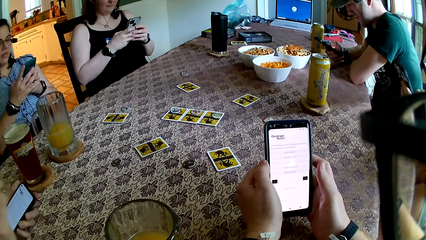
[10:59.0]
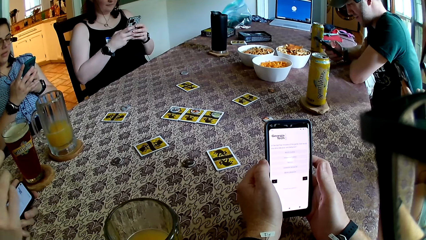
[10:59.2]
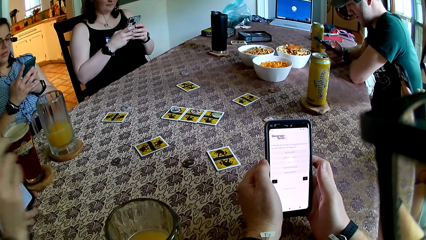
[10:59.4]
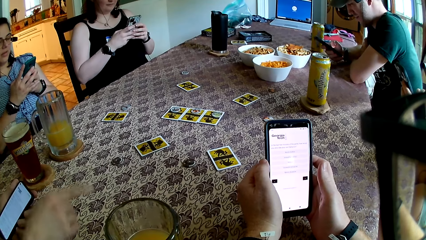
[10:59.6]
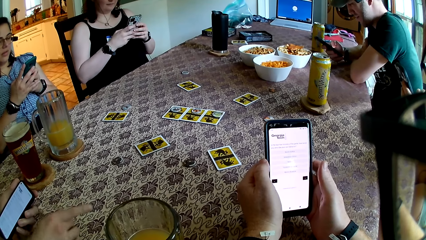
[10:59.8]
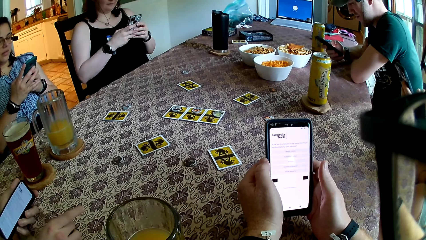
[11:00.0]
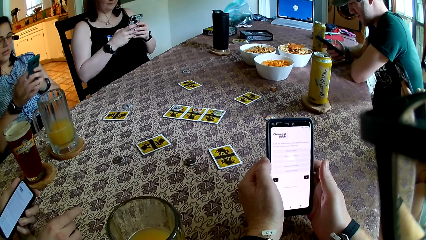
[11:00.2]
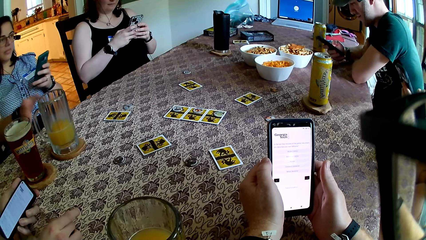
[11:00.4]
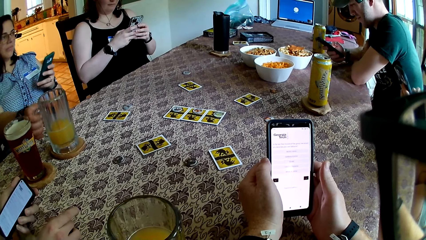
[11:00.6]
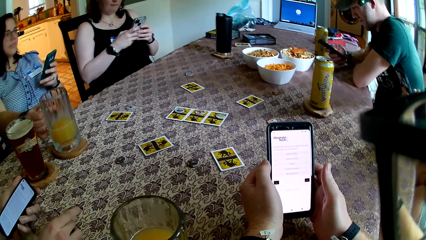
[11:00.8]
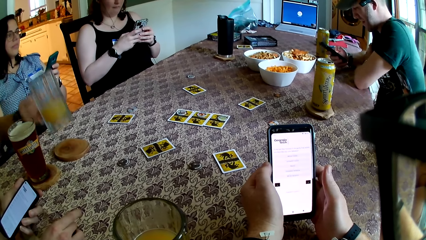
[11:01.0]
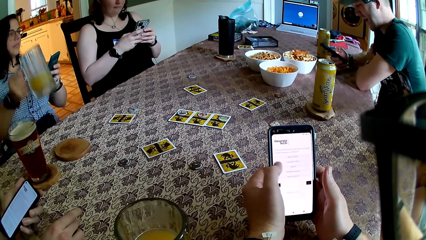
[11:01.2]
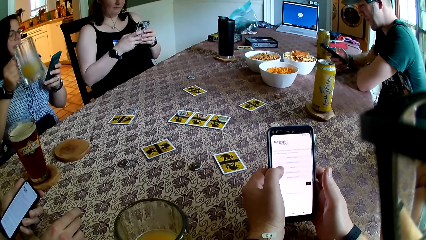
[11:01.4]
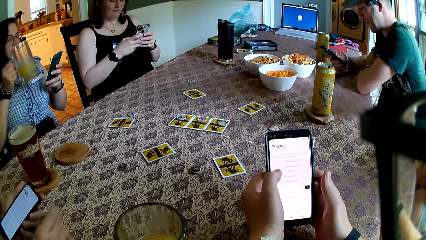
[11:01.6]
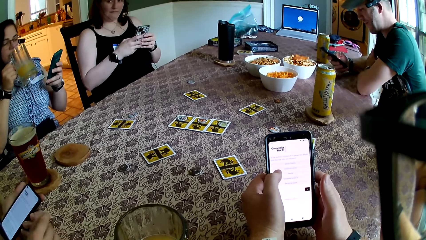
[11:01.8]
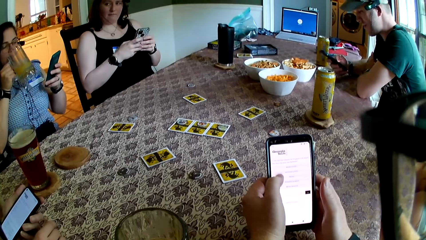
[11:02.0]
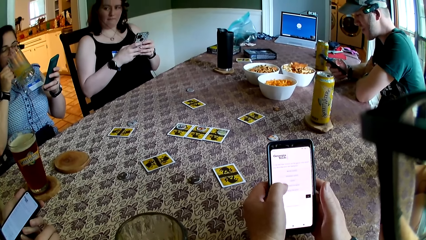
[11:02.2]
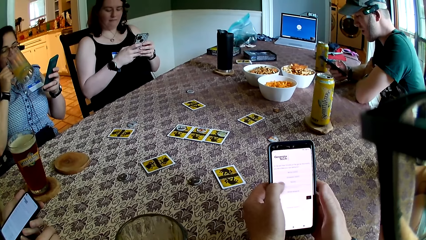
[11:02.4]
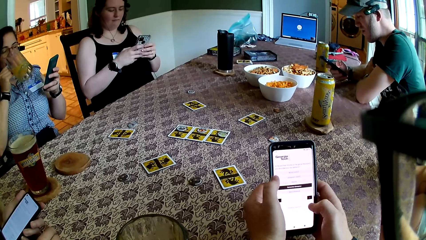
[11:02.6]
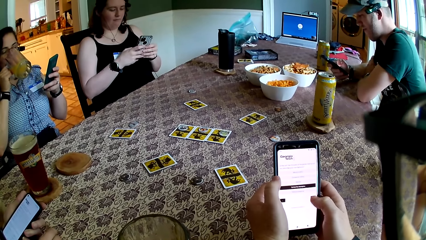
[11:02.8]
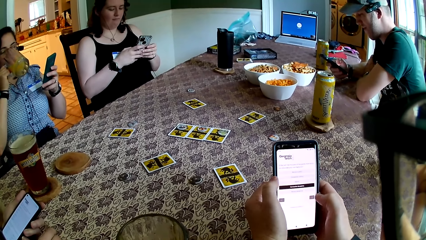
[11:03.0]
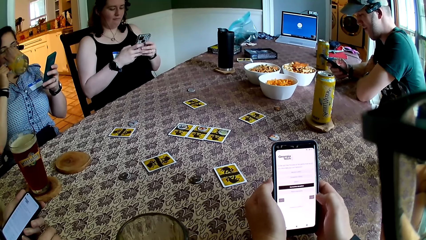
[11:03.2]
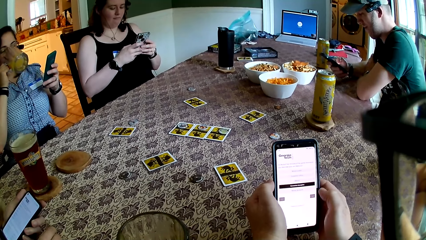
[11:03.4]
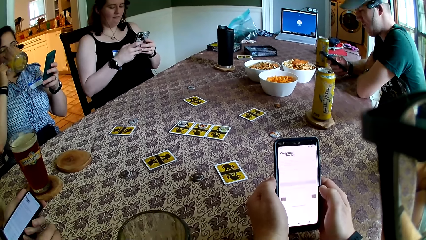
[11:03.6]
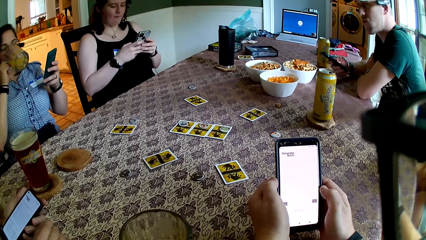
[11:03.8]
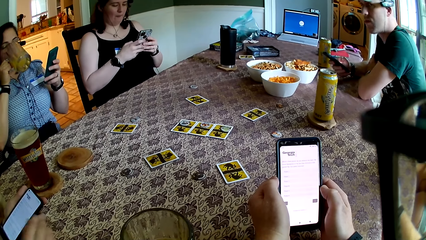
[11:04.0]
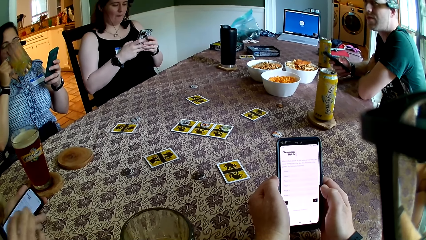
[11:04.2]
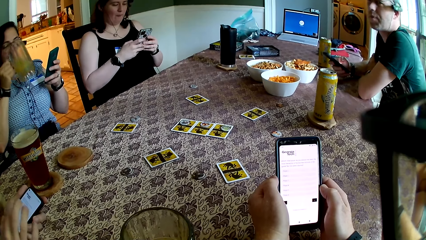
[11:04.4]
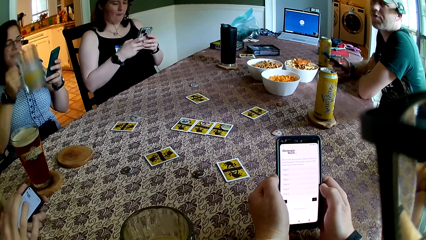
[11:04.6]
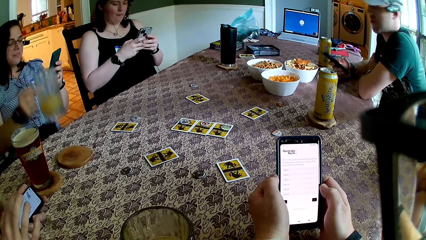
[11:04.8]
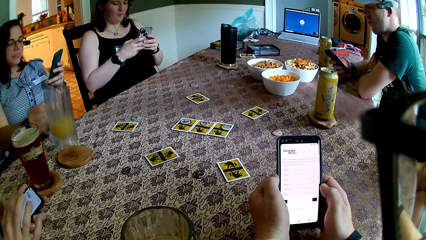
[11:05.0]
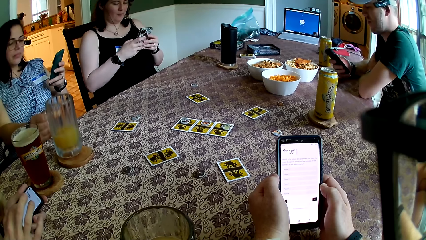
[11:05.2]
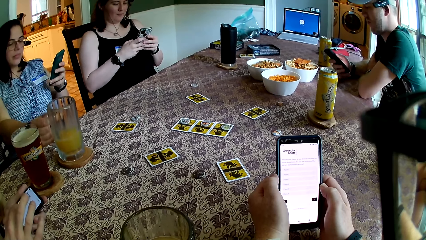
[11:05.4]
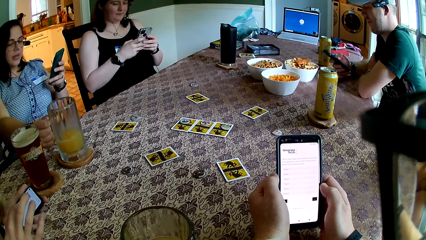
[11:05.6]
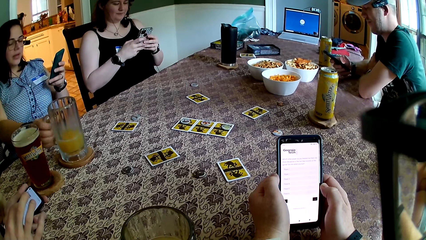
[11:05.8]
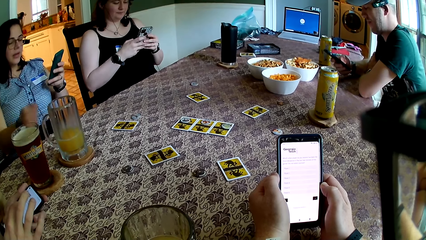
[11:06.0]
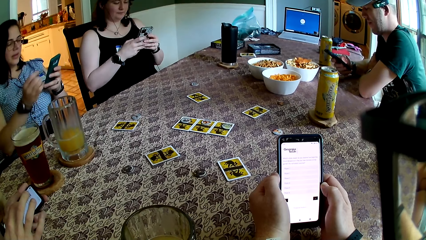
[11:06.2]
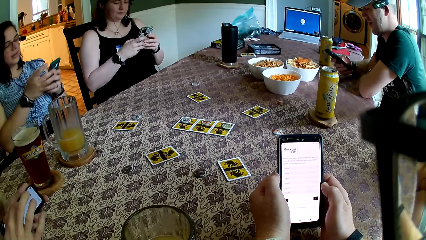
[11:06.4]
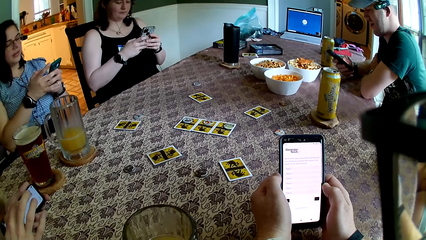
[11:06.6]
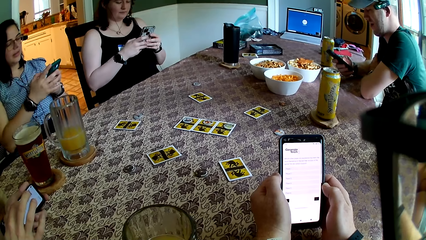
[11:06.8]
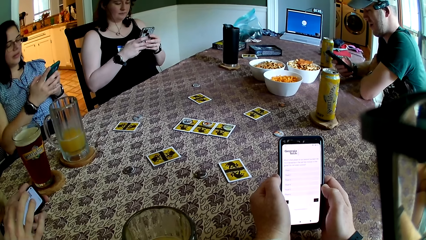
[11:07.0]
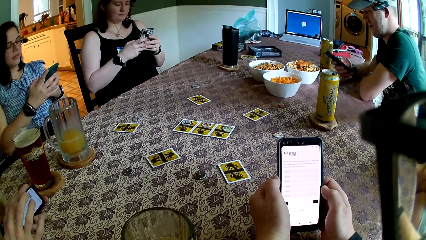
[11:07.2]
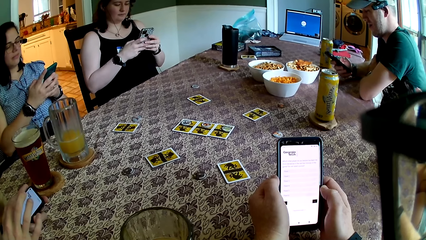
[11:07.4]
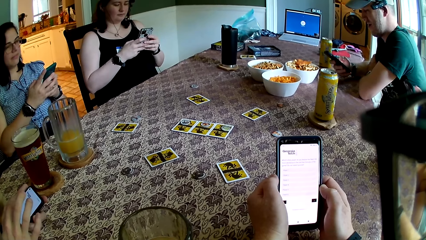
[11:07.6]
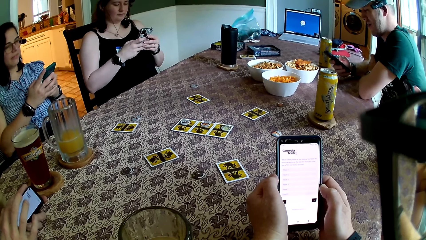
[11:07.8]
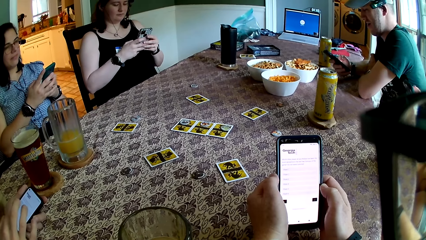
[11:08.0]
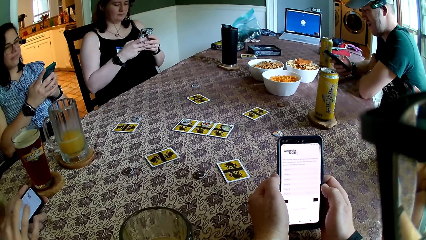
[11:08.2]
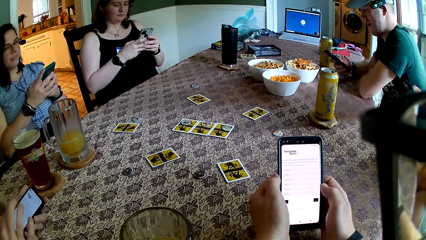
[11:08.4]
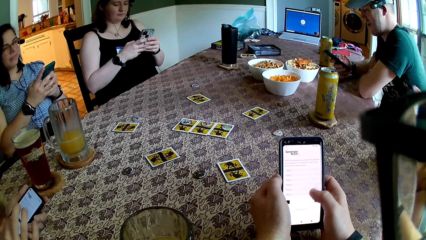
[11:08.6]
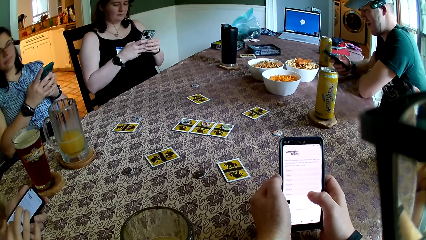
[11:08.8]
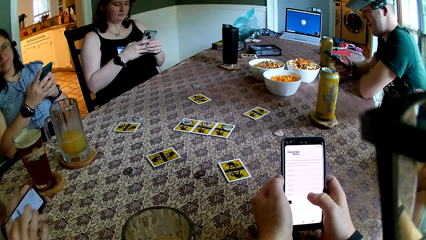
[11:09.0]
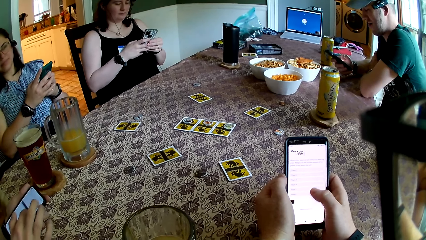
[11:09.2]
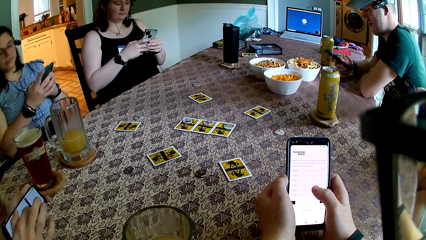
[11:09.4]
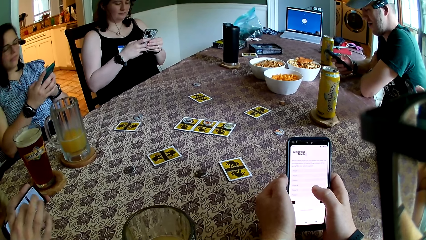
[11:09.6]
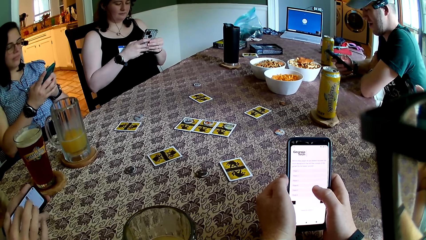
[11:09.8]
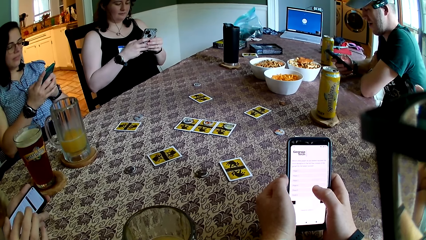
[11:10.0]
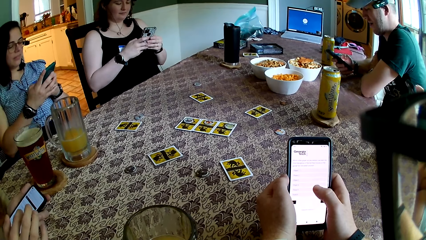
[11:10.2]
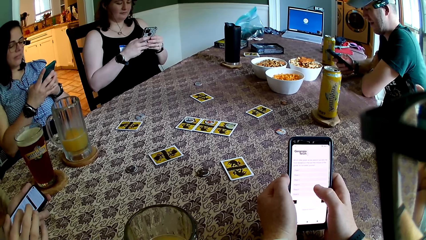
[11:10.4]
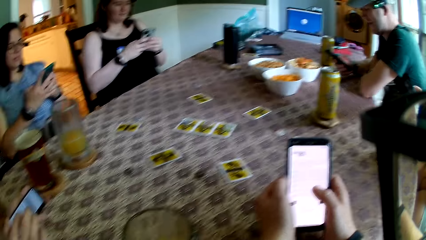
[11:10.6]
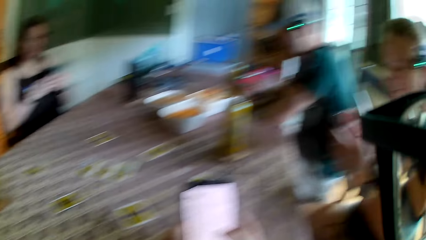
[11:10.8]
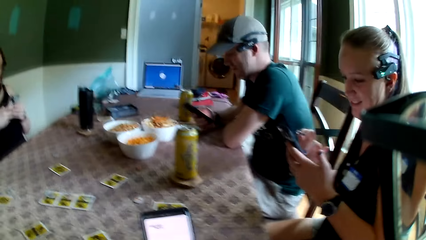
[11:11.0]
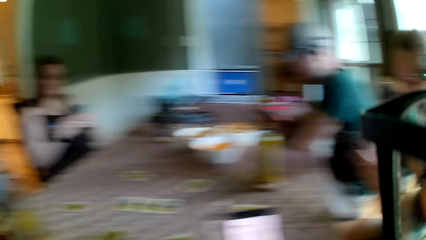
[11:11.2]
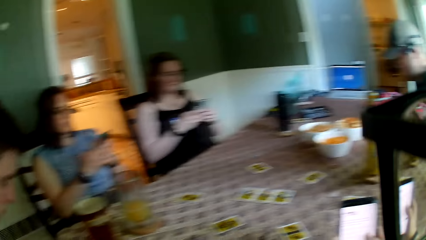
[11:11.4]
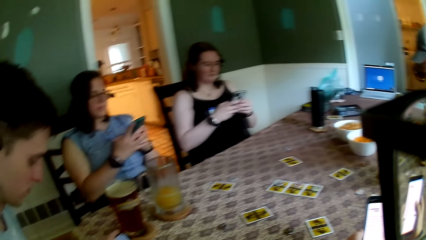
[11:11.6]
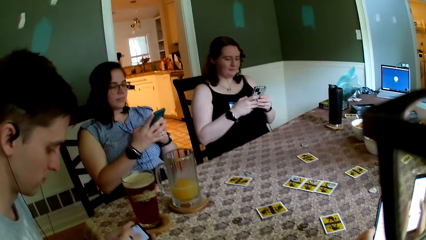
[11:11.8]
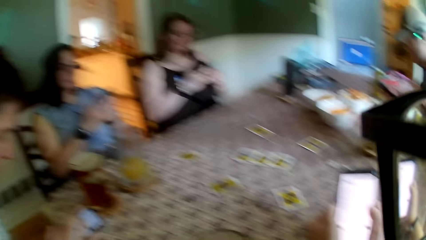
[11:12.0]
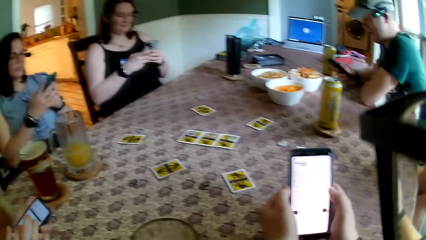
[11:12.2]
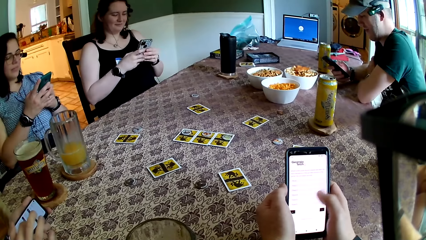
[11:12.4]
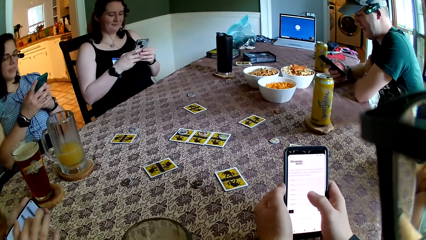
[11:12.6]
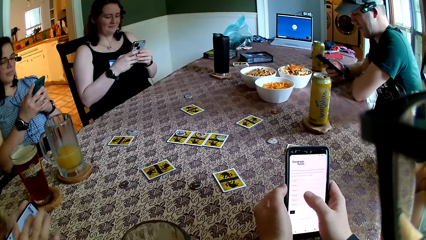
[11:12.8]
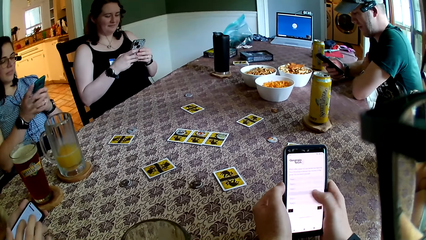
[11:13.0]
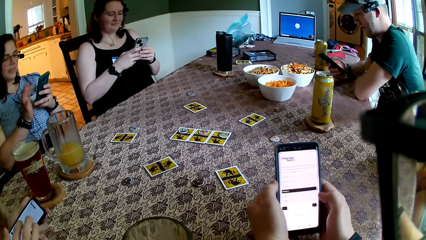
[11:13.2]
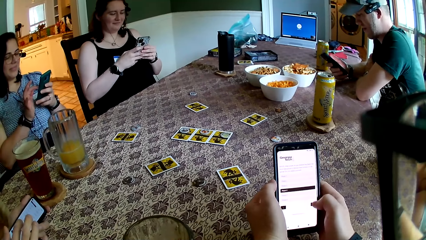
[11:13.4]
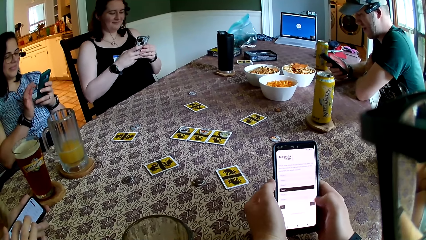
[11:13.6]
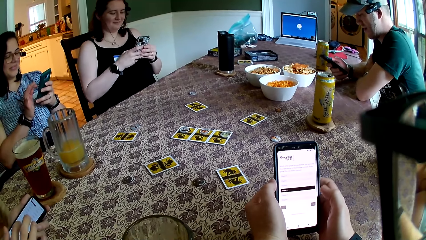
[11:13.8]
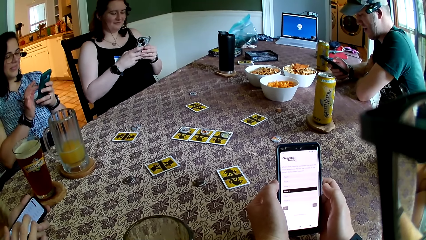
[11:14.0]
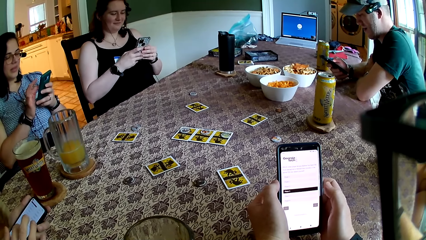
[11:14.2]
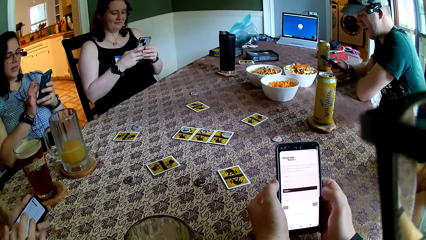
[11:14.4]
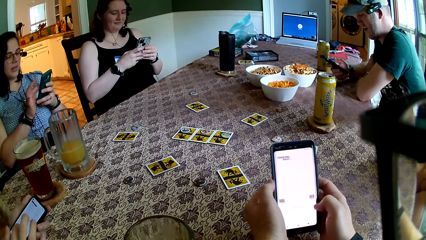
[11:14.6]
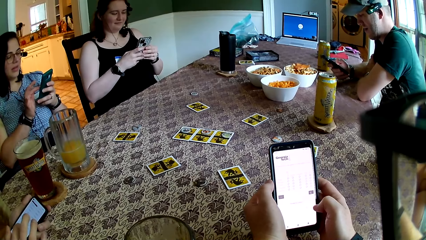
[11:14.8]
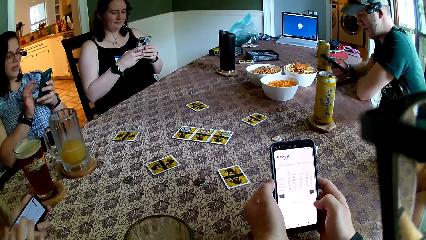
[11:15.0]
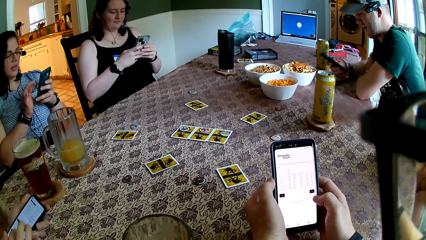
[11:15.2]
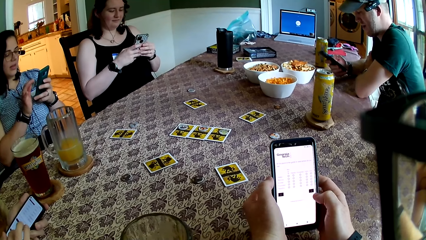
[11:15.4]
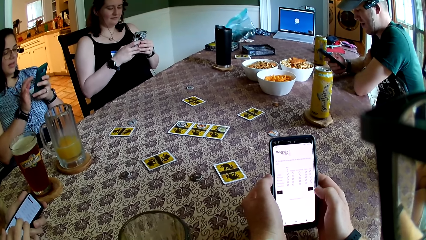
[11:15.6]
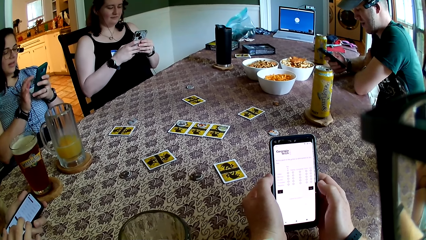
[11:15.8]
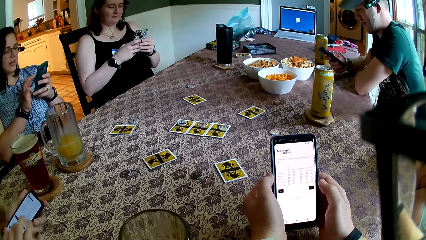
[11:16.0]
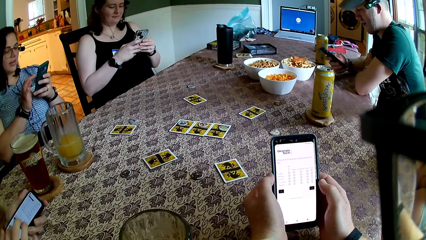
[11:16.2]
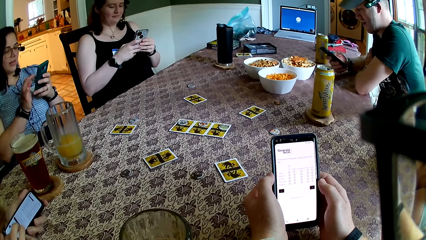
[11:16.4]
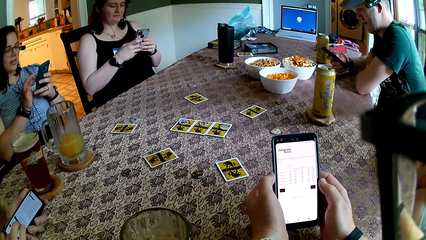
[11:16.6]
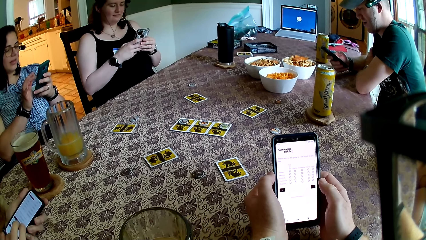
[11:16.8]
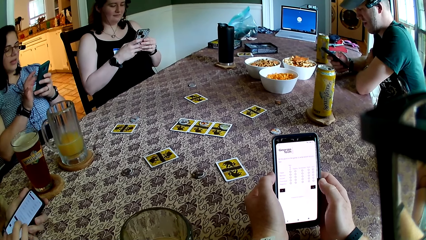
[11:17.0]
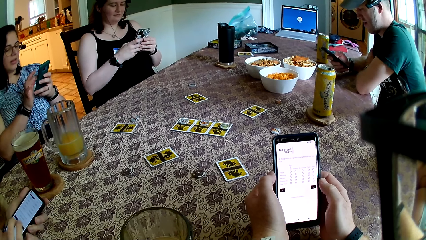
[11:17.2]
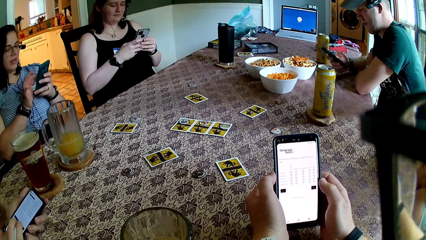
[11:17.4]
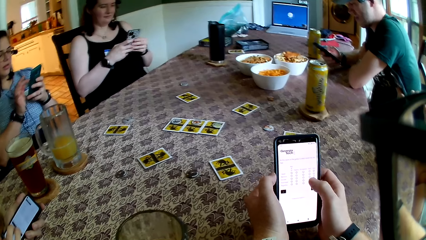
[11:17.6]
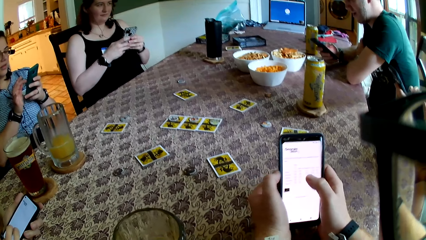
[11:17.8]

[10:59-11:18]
The woman picks up a glass cup from a coaster on the table with her right hand. The woman drinks juice from the glass cup with her right hand. The woman drops the glass cup on the coaster on the table with her right hand. The woman operates the phone with both hands. The camera wearer looks around the apartment. They use the phone.
